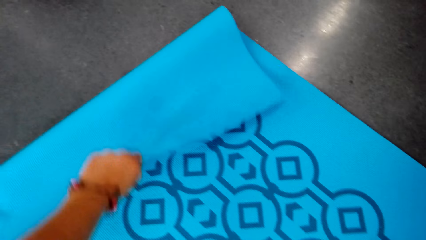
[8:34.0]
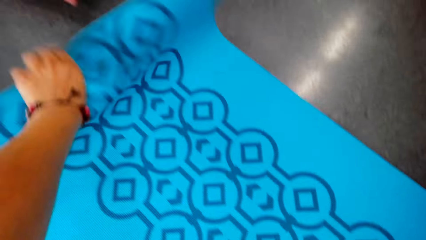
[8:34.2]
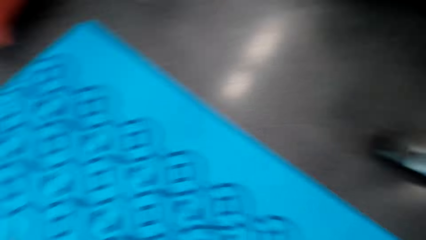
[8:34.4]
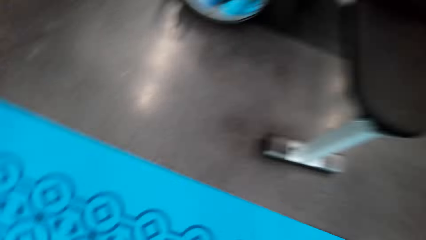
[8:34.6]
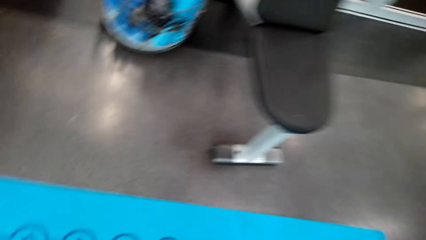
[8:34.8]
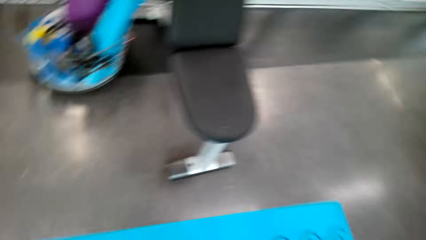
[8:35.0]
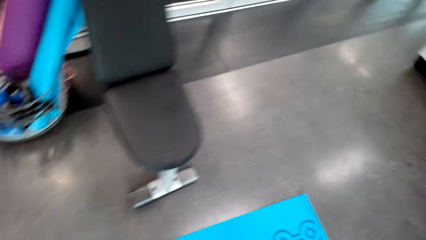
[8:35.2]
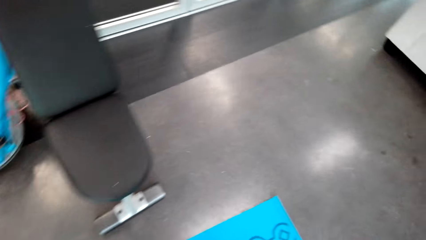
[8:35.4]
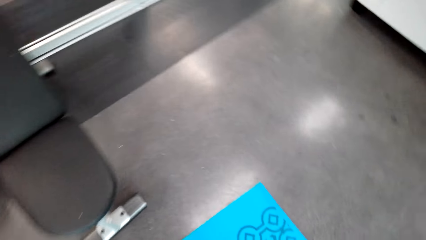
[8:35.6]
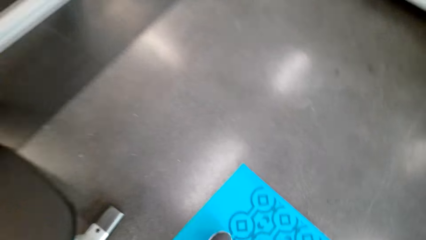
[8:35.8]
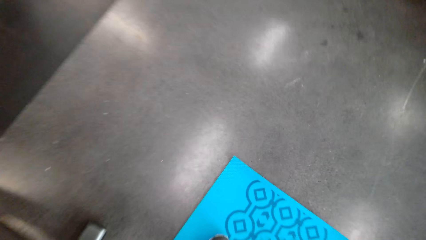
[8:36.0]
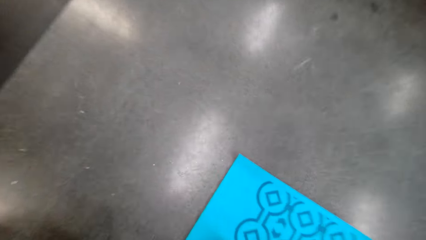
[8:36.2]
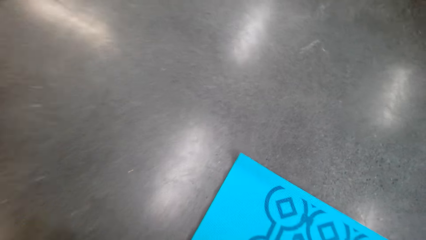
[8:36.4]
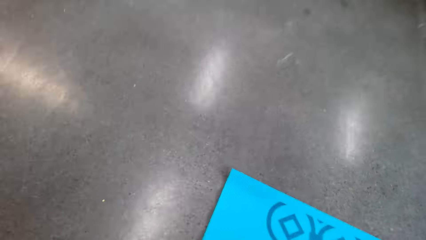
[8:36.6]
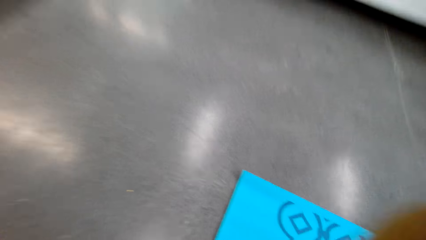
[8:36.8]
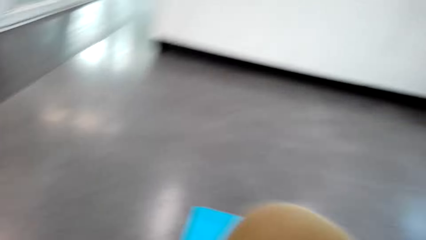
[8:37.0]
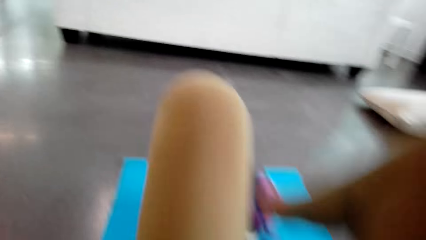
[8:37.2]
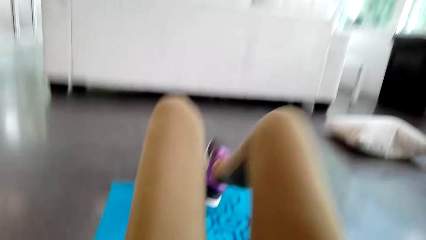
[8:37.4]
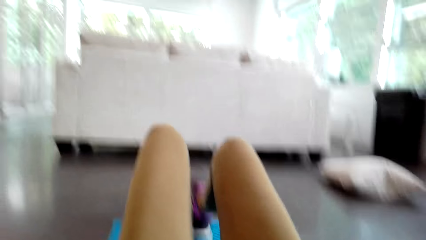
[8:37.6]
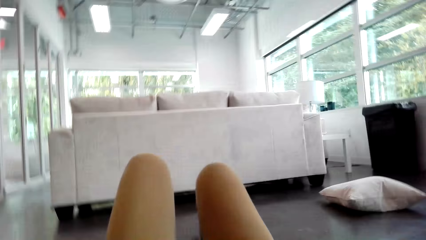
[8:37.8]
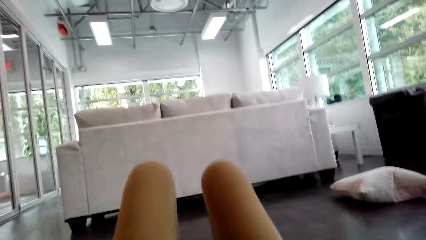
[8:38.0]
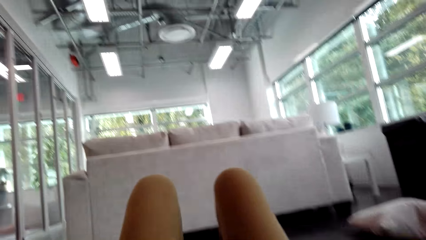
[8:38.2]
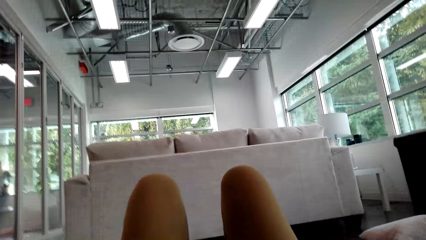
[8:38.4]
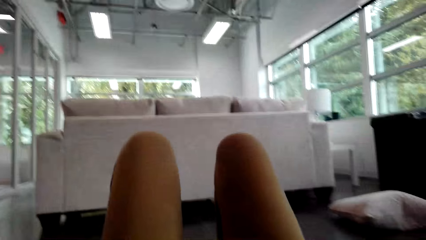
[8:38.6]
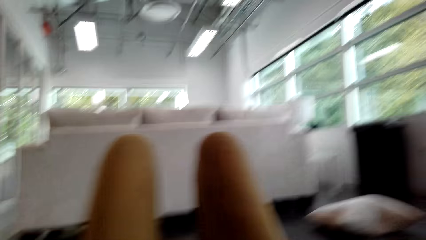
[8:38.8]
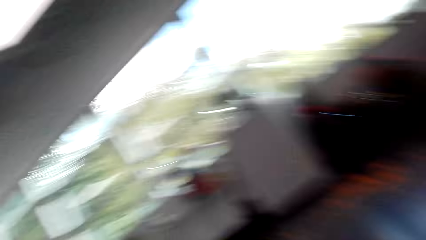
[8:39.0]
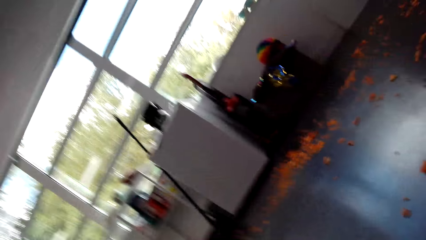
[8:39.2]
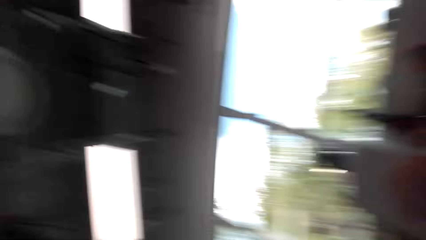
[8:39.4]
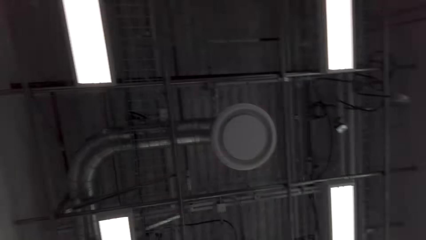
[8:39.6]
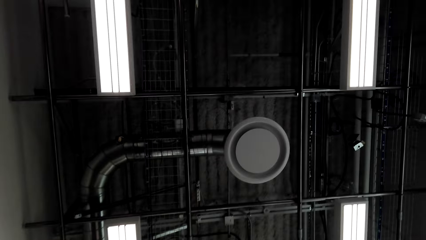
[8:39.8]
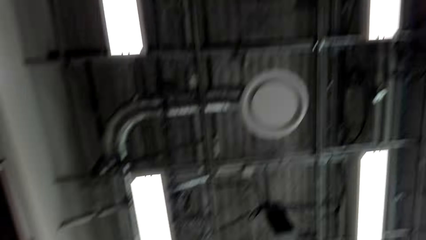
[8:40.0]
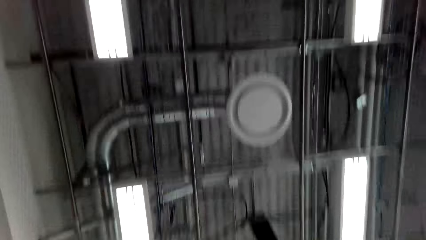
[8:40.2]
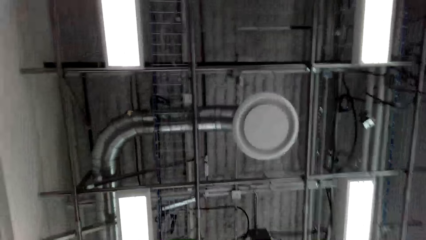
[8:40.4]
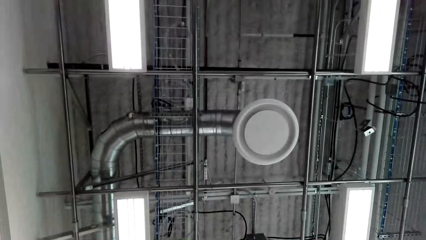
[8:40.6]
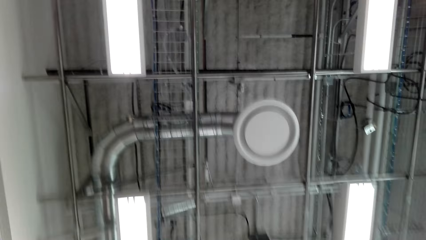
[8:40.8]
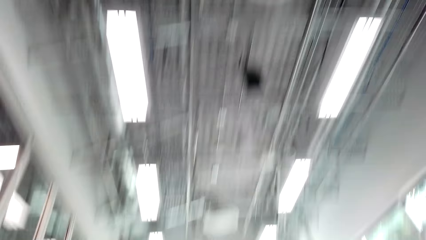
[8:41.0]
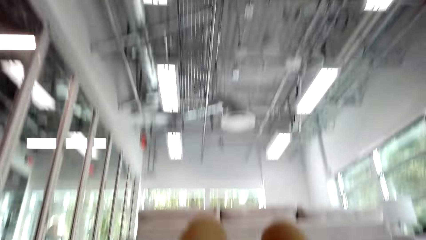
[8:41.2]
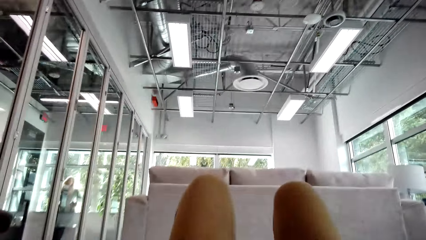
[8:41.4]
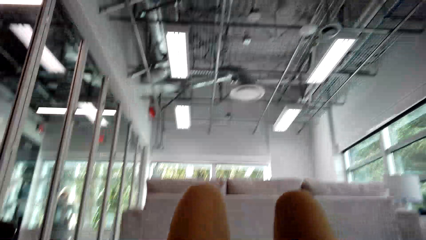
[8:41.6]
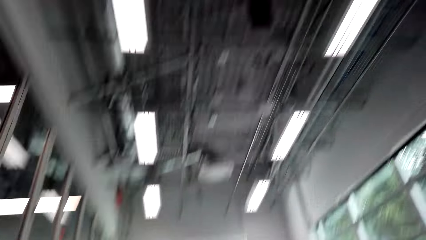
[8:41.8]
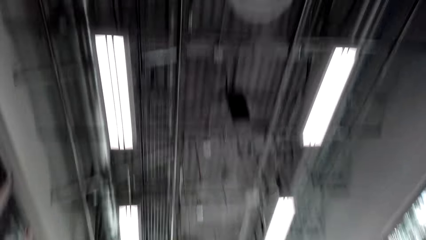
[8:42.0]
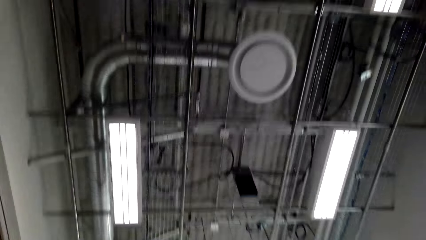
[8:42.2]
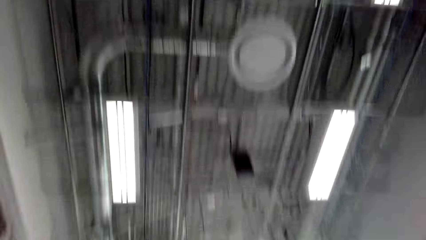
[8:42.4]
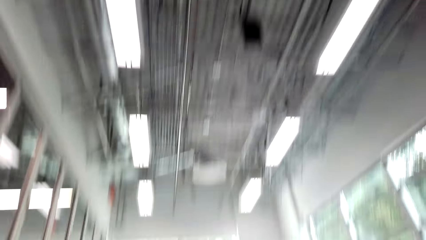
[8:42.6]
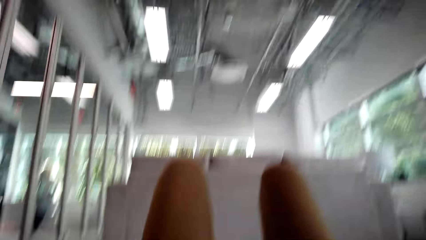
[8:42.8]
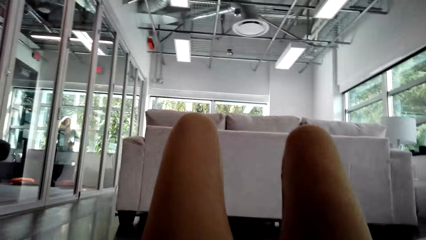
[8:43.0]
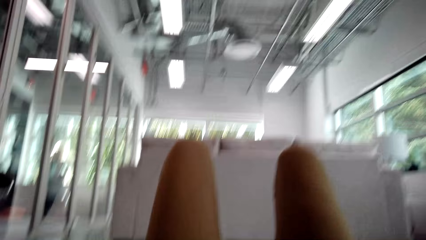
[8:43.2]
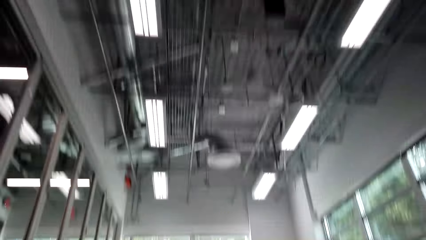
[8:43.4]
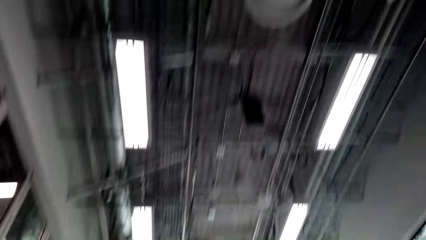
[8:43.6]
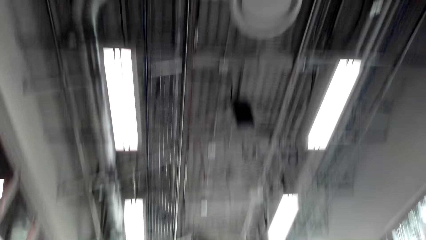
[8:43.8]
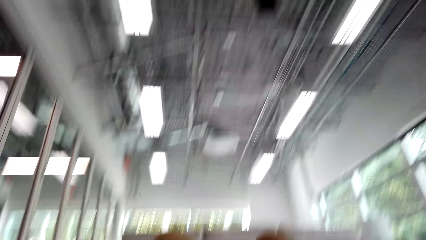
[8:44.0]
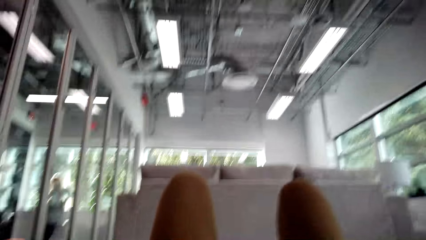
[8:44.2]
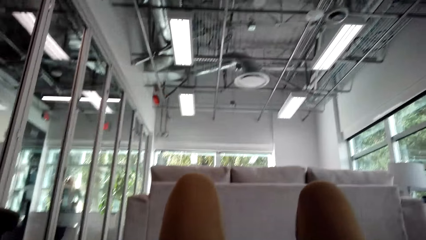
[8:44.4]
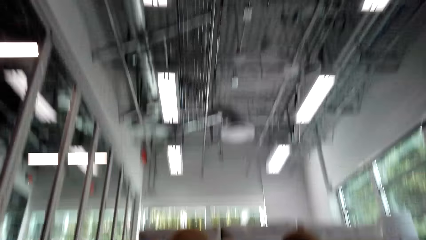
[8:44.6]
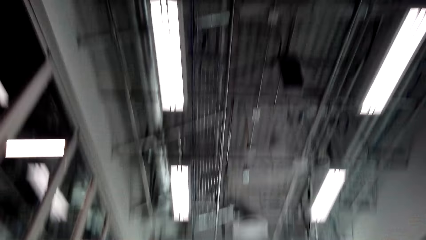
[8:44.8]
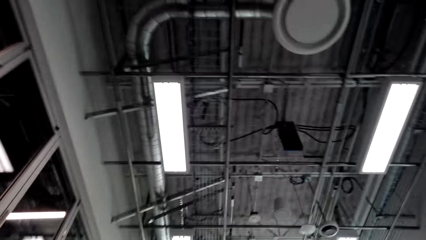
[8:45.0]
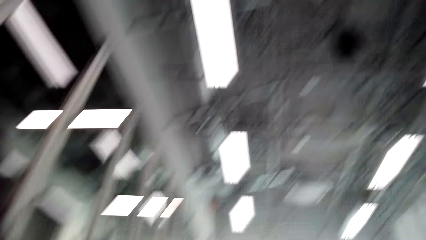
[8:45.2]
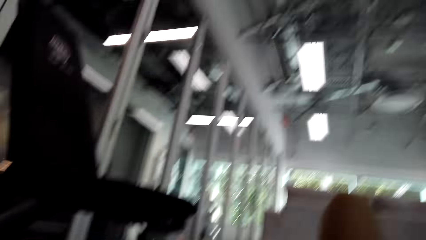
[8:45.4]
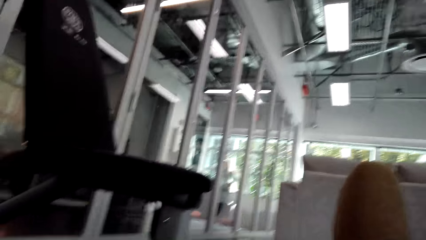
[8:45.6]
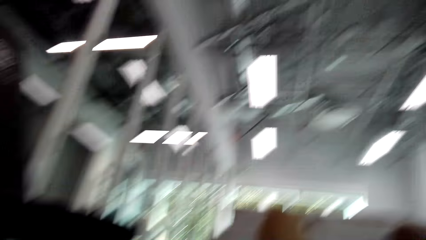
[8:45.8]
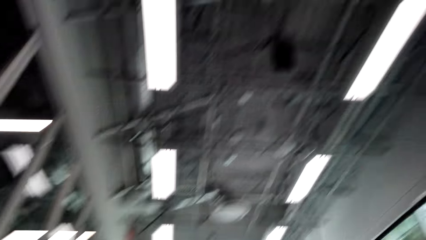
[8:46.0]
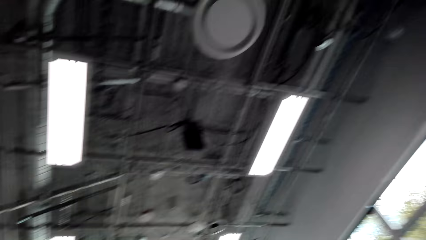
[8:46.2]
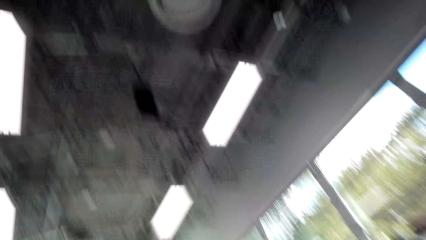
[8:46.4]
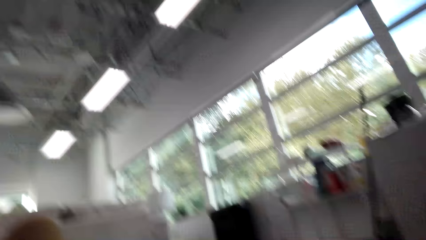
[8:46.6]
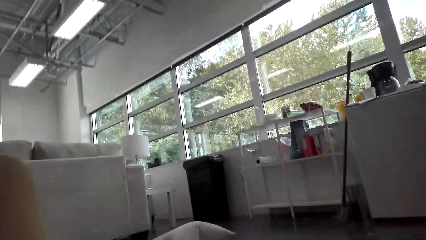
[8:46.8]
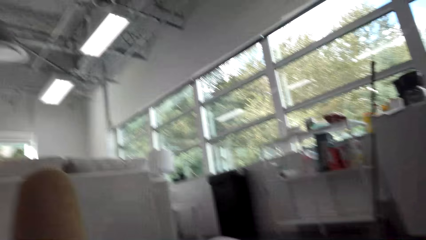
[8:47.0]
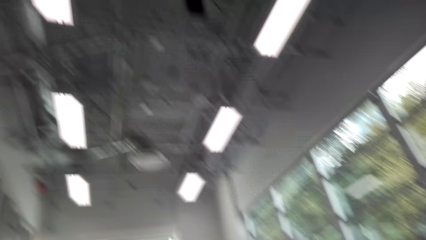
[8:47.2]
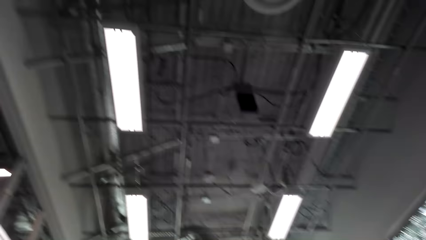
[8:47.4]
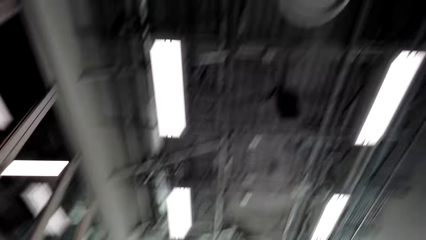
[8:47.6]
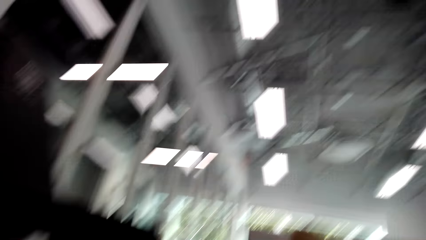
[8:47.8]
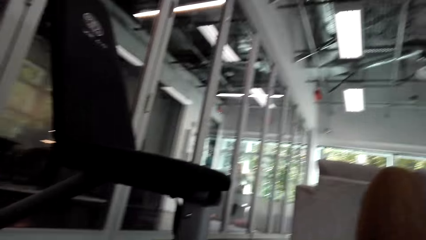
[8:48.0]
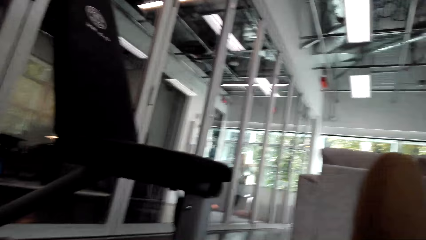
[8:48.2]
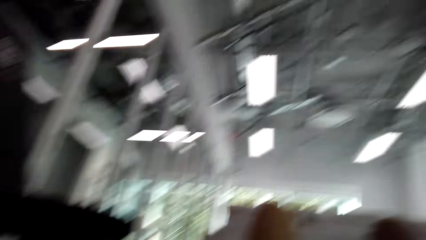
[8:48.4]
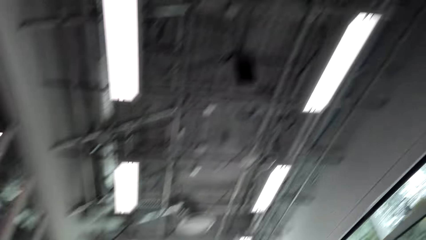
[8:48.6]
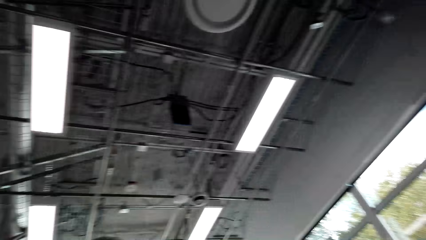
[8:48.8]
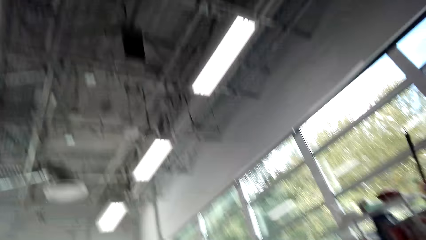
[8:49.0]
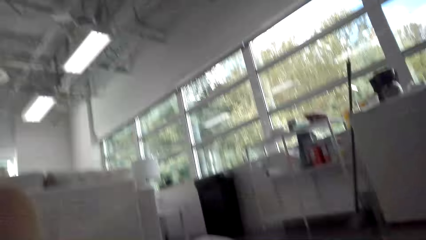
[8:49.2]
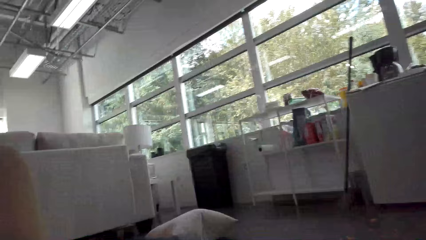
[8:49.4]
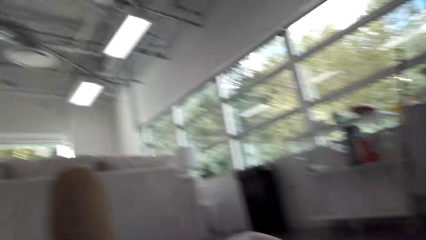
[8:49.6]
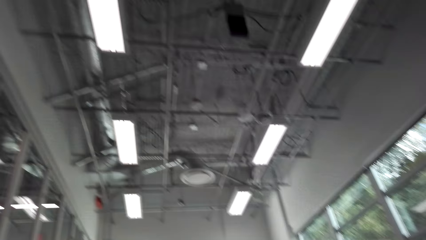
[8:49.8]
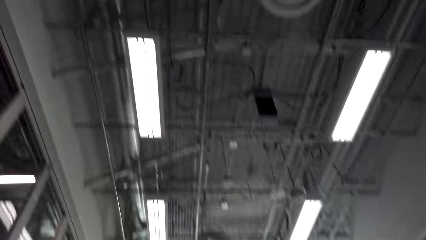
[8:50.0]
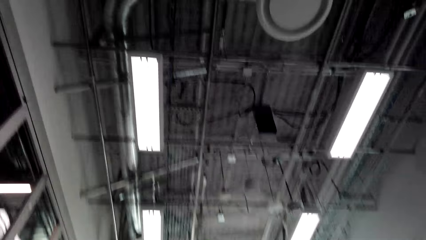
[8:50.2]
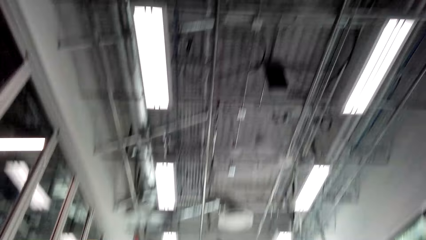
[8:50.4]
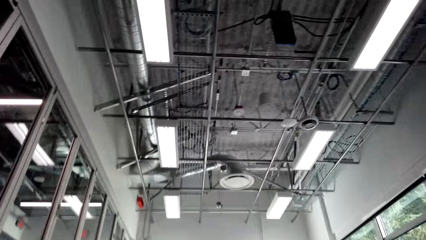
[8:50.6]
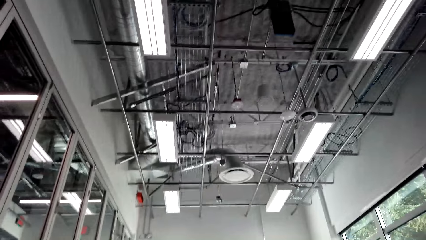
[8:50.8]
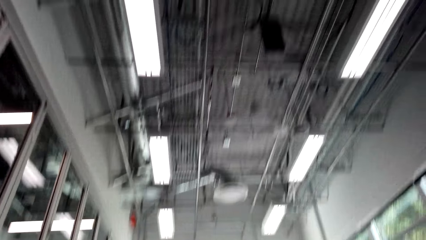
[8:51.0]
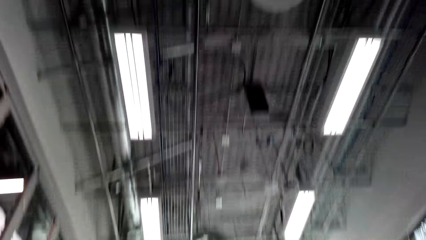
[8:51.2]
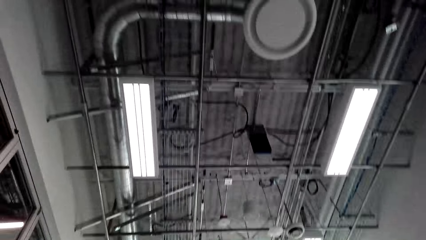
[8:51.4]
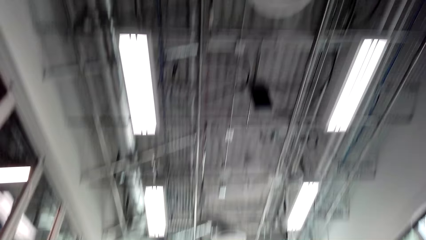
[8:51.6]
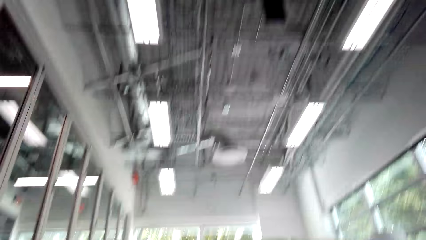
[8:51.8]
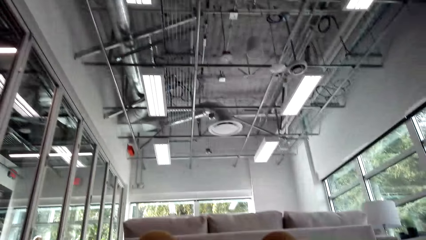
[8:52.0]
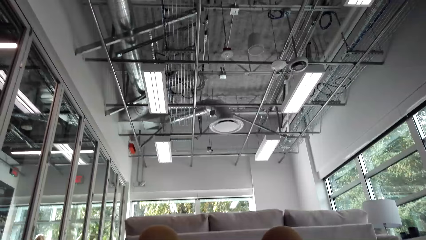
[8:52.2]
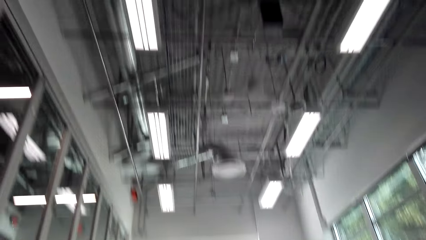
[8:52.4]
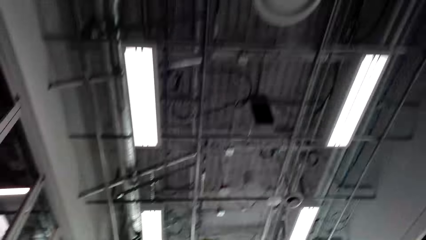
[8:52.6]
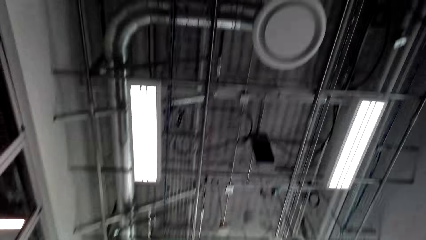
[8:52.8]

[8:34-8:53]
The camera wearer lies on the yoga mat on the floor. They do the exercise on the floor. They look at the roof. They exercise on the yoga mat.
